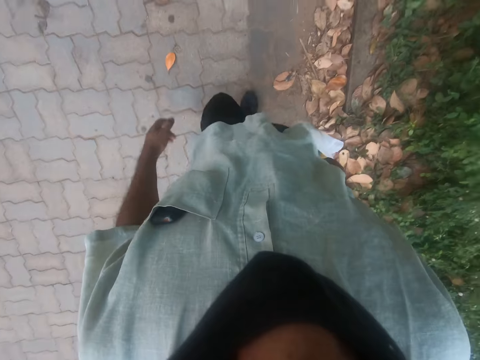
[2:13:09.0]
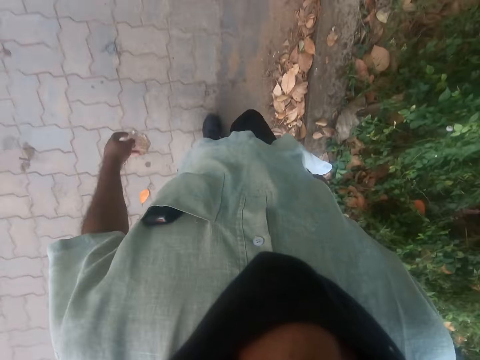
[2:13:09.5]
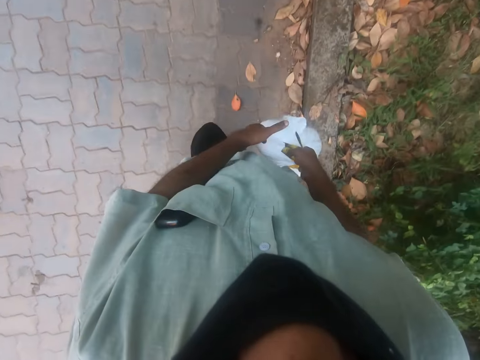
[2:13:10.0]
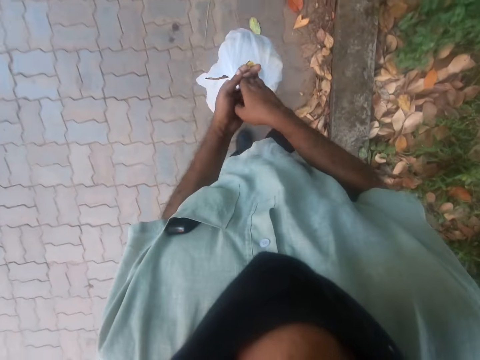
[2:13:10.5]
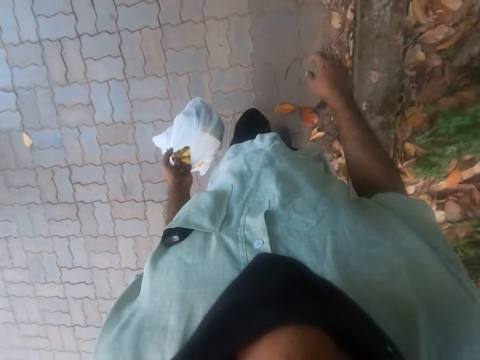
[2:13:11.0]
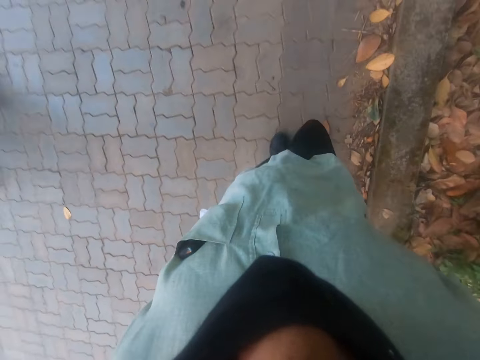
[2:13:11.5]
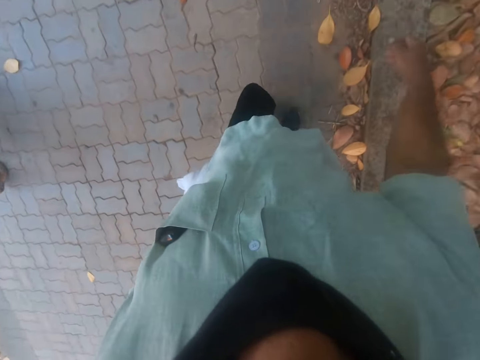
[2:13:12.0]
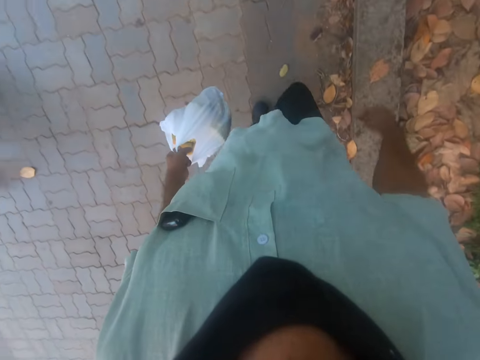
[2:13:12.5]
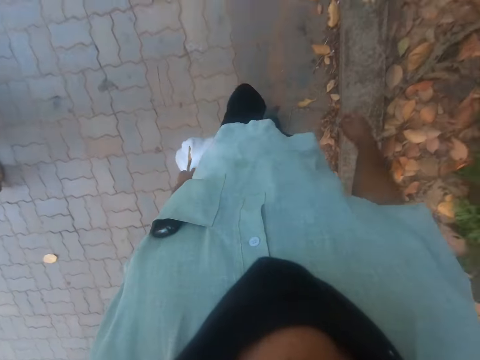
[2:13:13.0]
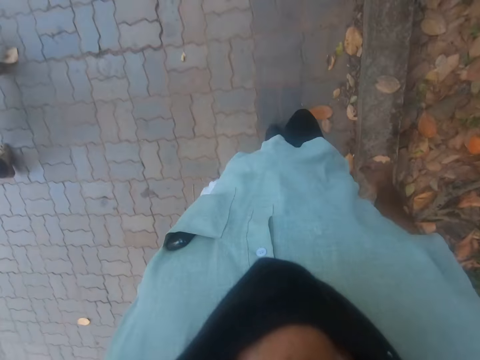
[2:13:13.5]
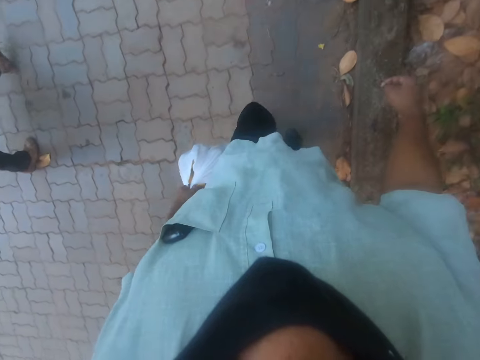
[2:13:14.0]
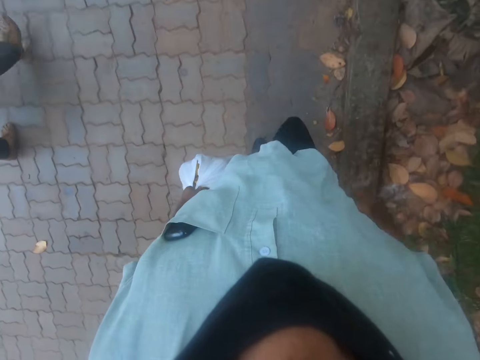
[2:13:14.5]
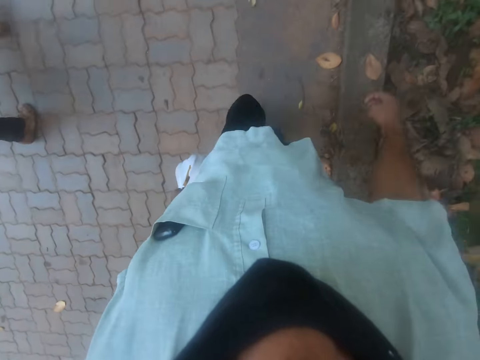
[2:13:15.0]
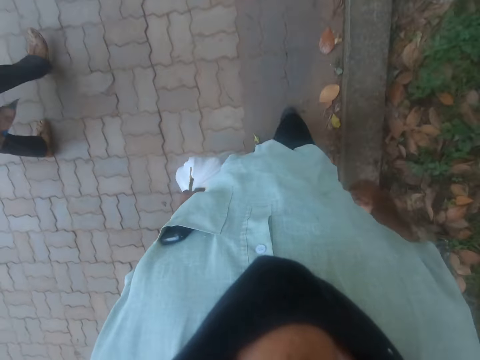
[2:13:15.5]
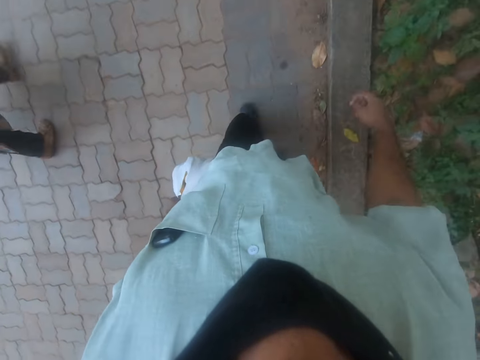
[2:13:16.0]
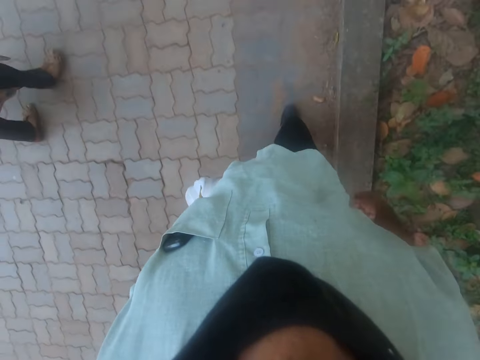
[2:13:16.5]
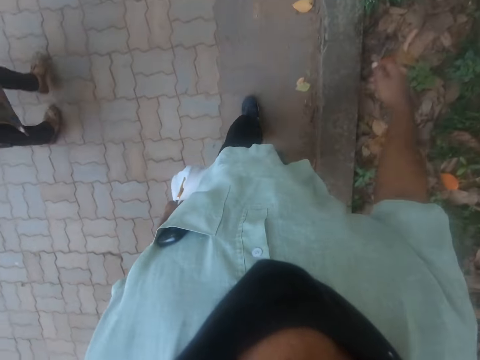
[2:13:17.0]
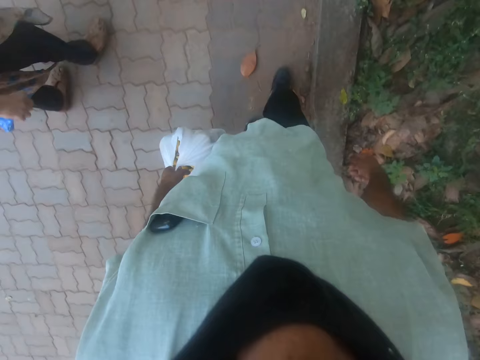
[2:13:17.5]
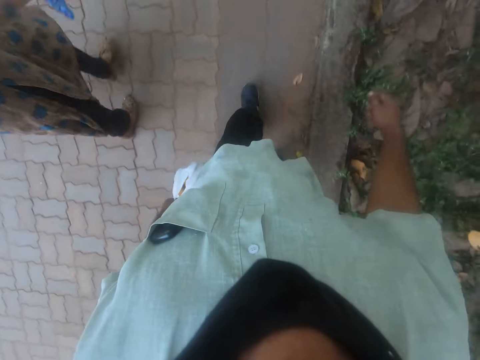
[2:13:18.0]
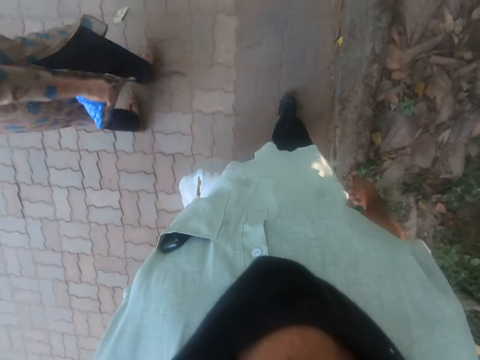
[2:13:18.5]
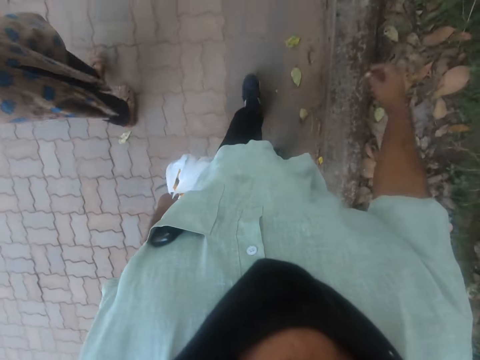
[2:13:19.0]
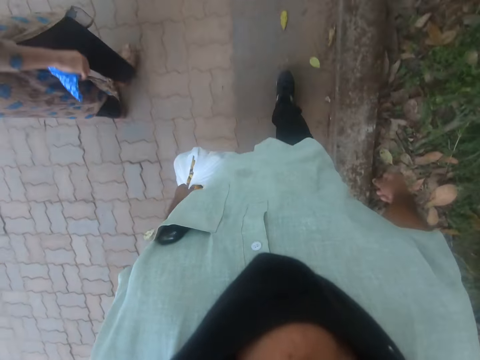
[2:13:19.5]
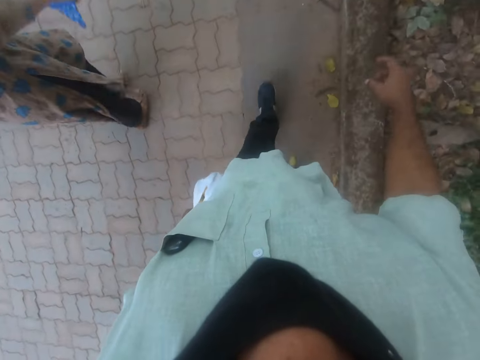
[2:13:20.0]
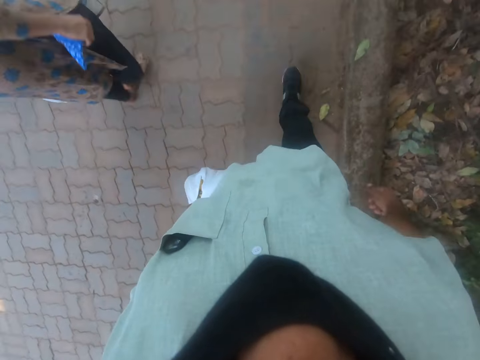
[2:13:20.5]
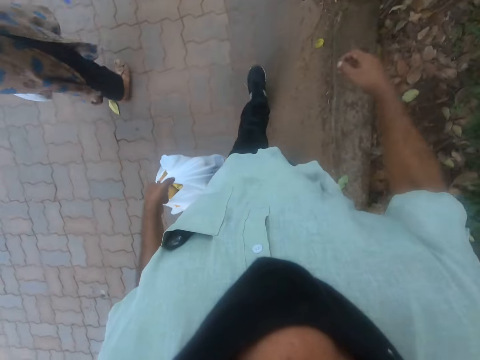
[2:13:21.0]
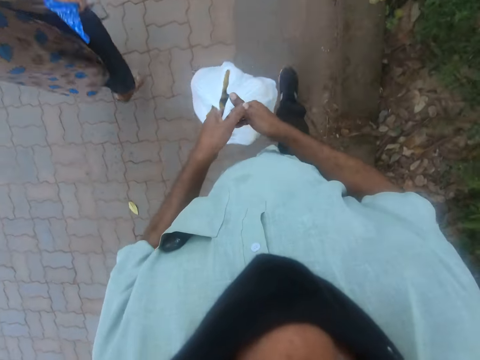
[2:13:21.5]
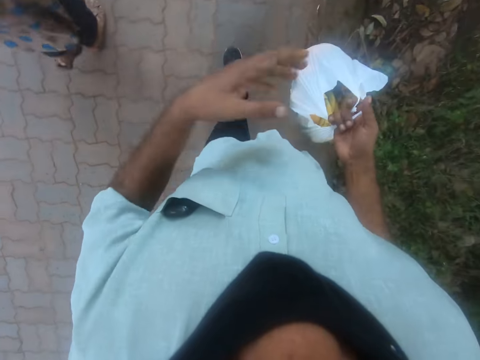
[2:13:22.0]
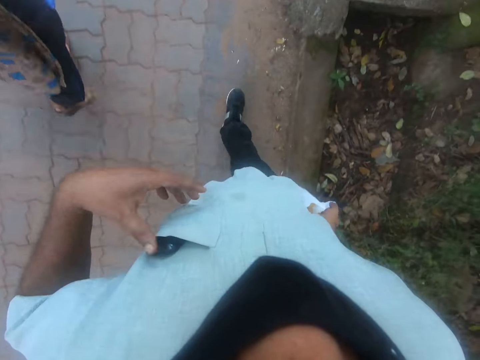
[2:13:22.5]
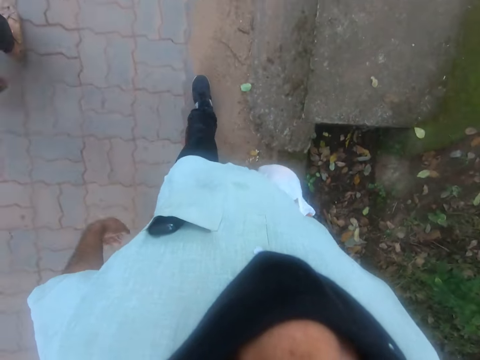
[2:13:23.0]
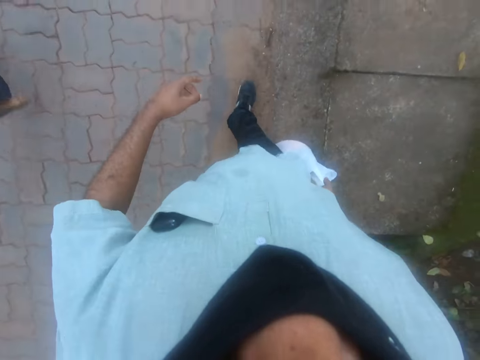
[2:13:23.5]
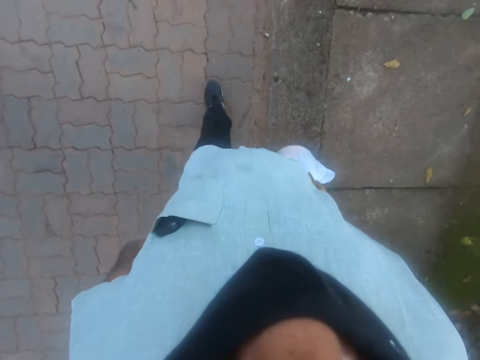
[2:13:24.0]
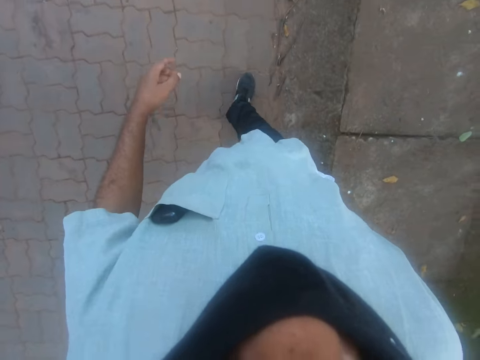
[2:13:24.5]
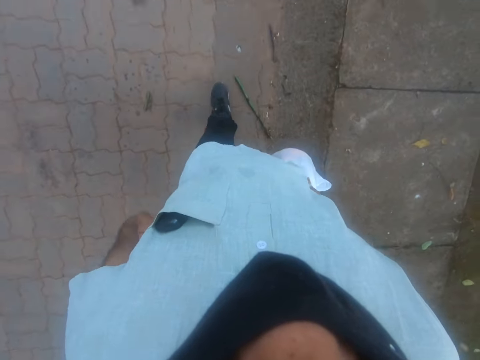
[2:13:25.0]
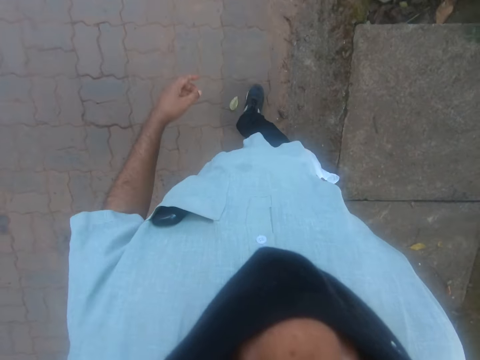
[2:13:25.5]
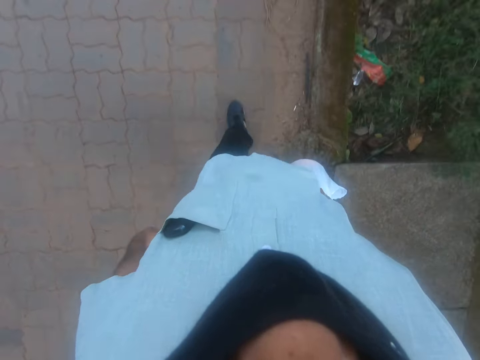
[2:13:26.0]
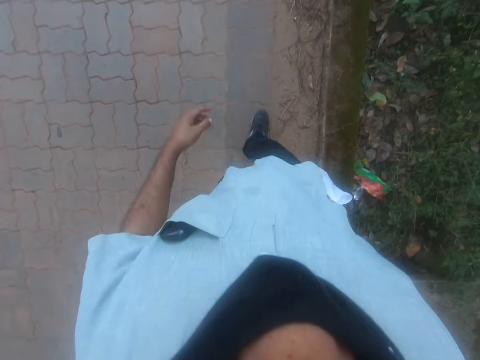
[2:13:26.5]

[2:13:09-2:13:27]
The camera wearer moves the nylon bag in his right hand to his left hand. He walks on the road with a person. The camera wearer moves the nylon bag in his left hand to his right hand. He touches the phone in his breast pocket with his left hand. He walks on the road with the person.

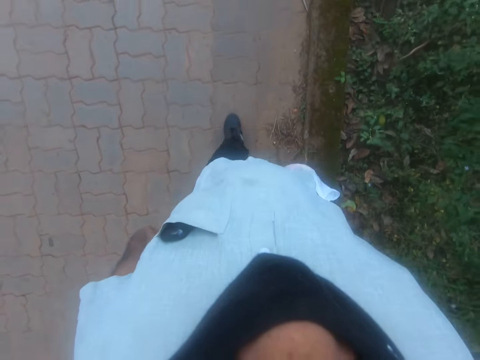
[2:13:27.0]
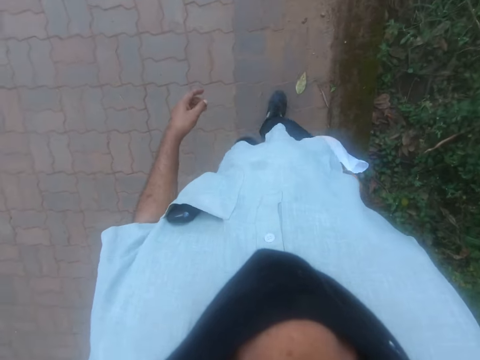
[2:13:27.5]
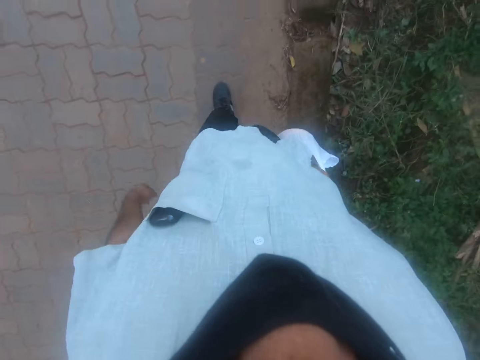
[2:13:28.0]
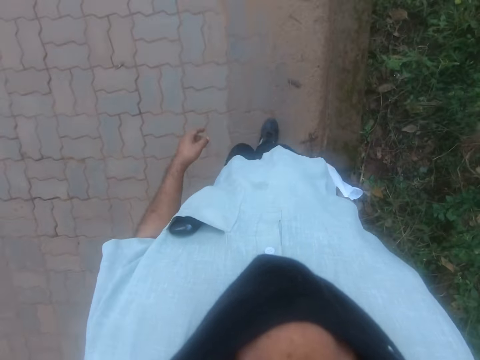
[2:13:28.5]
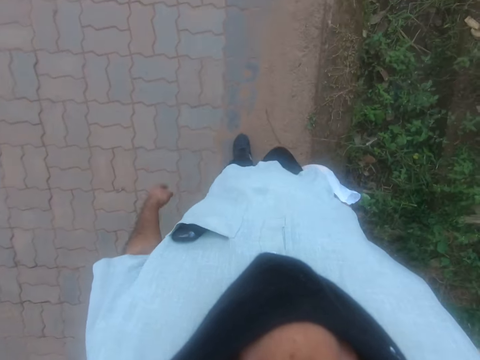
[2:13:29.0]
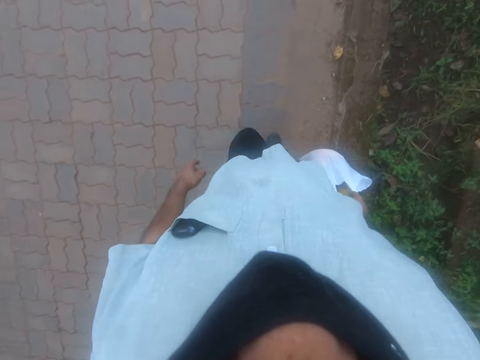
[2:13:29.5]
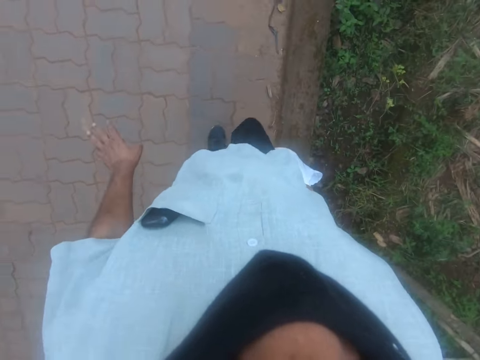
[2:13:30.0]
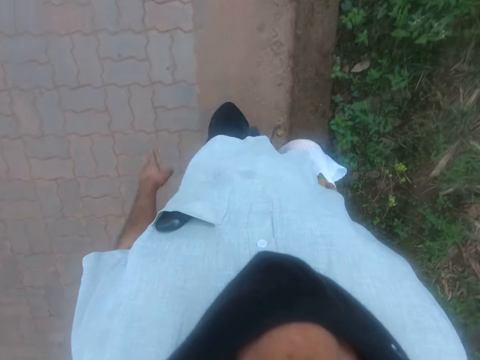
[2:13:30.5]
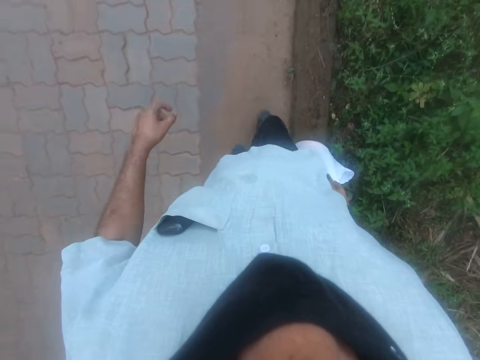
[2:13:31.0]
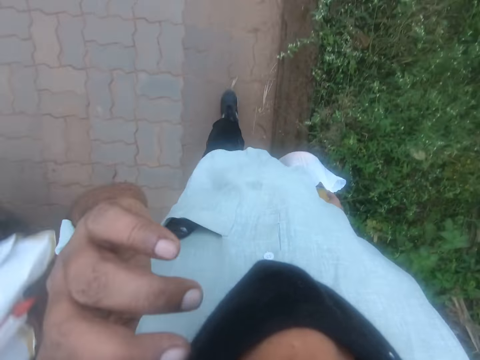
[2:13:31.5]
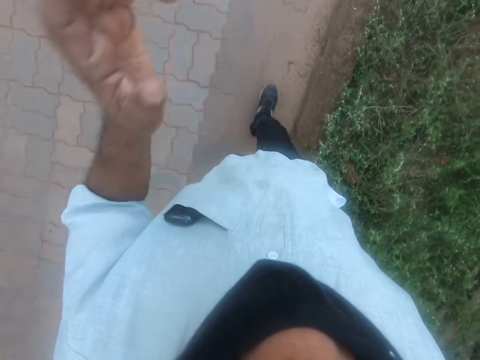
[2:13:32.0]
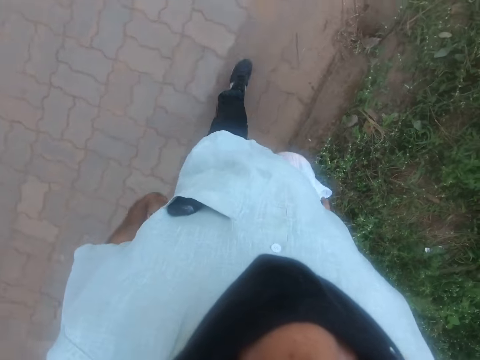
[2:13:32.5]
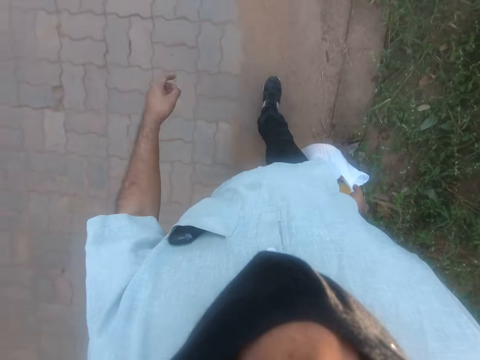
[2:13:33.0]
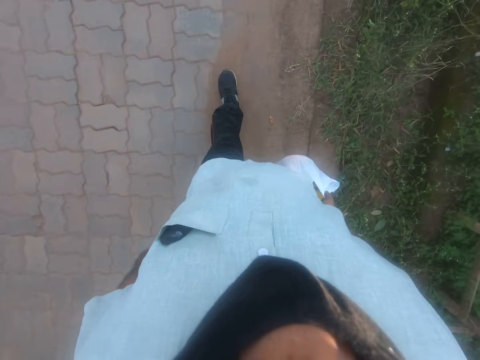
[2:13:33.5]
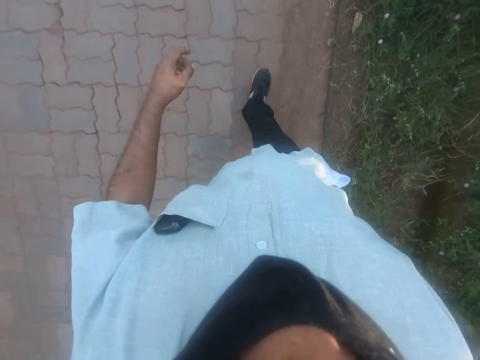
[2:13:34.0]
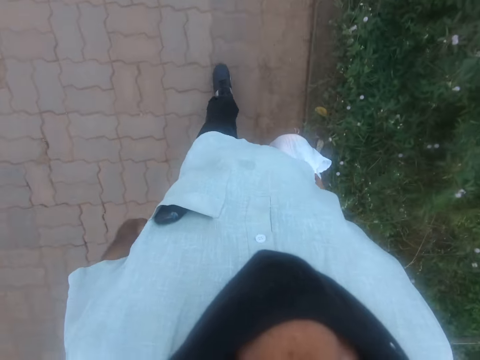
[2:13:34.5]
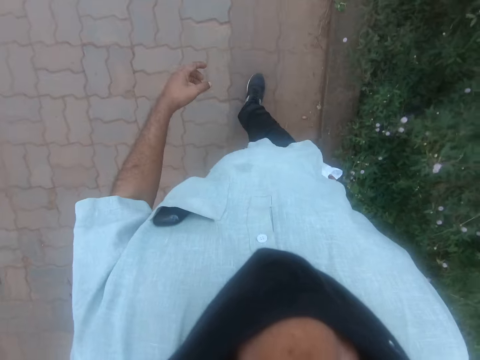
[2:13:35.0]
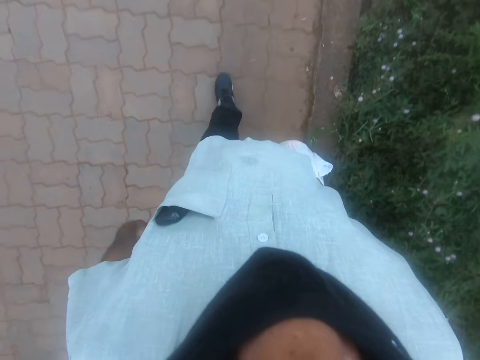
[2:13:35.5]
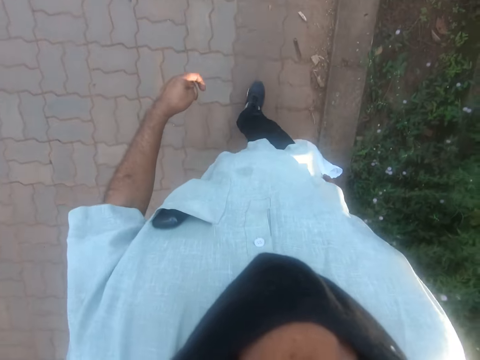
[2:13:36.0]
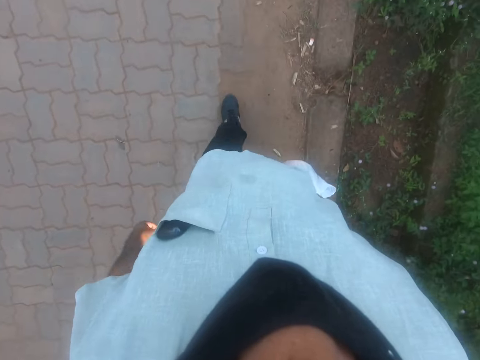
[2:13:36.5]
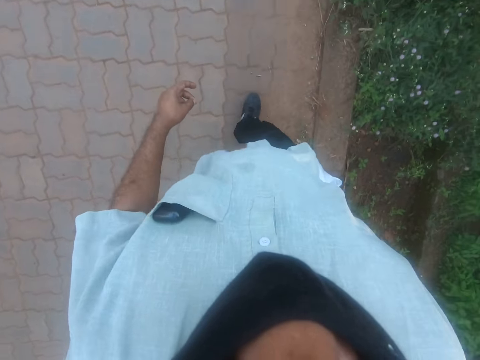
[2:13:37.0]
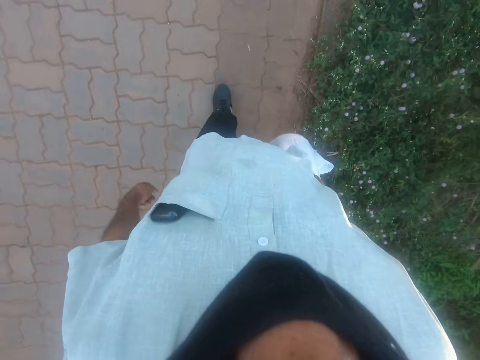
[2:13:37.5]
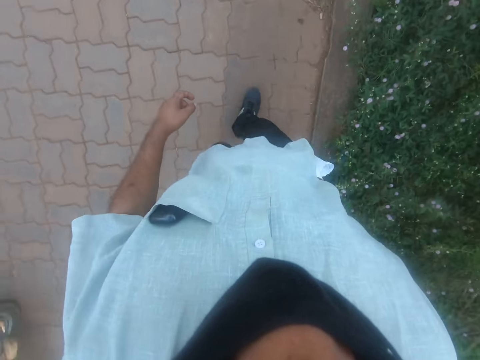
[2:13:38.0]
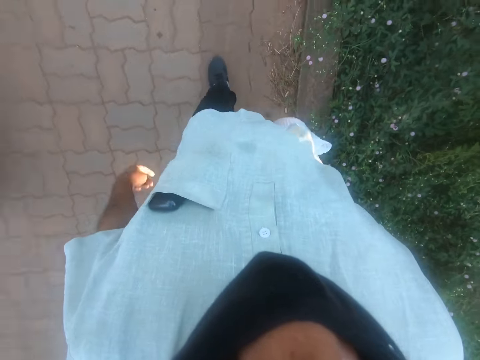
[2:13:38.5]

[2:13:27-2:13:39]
The camera wearer moves the left hand. They walk on the road with a person.
